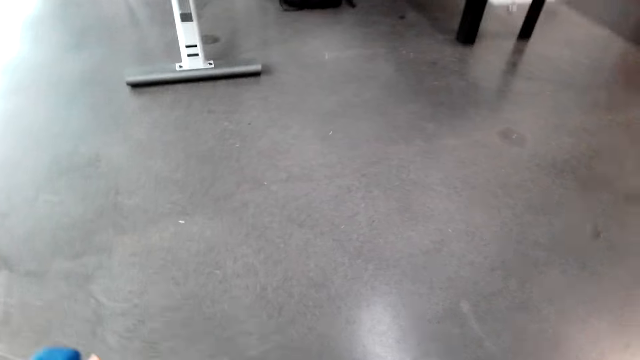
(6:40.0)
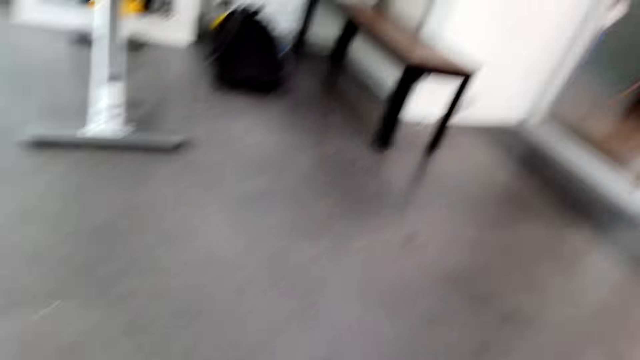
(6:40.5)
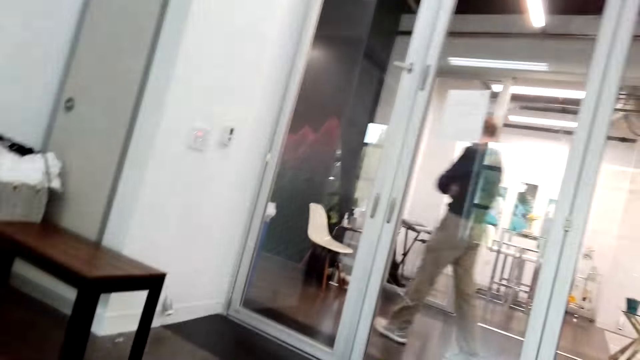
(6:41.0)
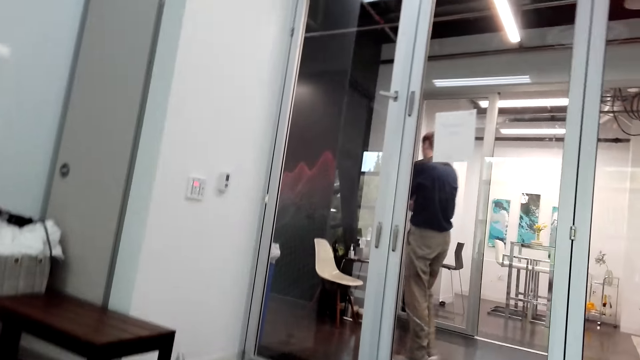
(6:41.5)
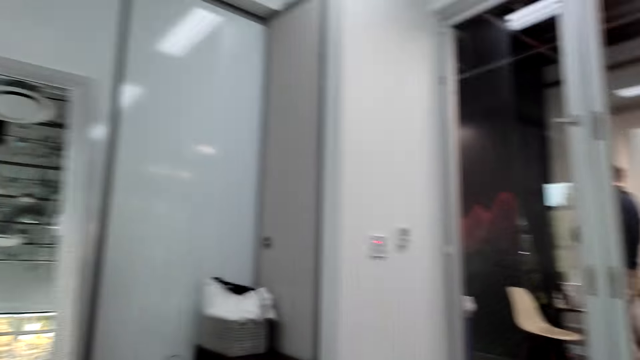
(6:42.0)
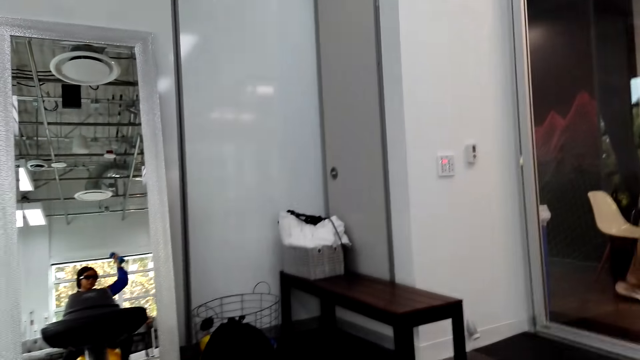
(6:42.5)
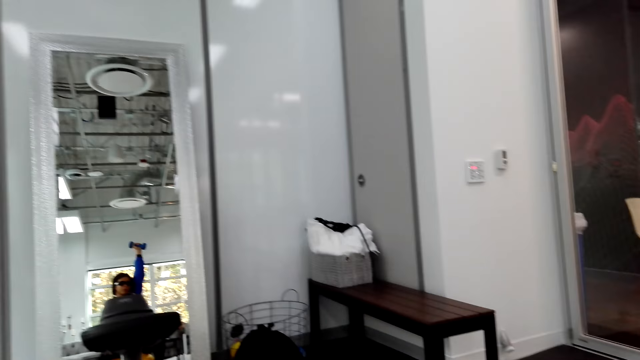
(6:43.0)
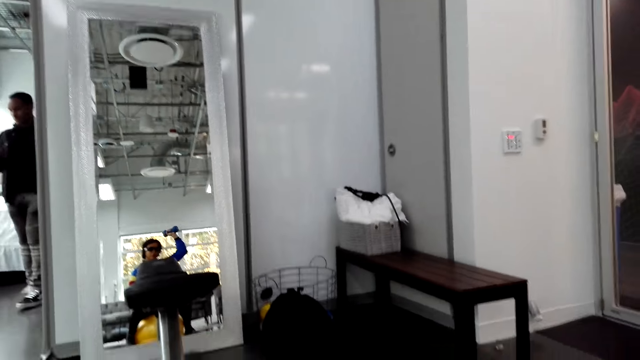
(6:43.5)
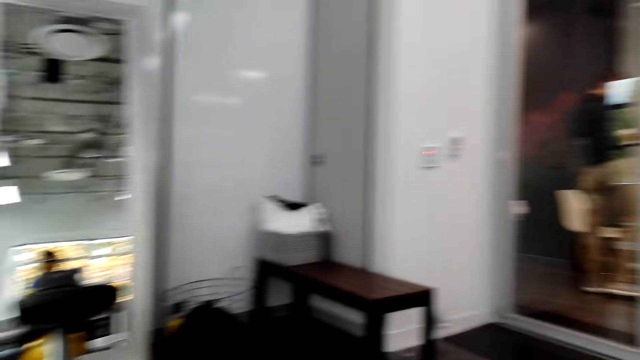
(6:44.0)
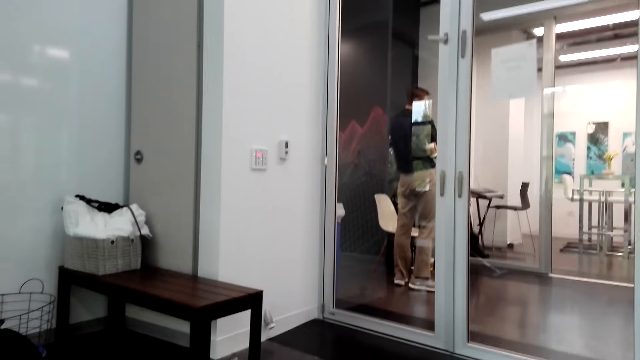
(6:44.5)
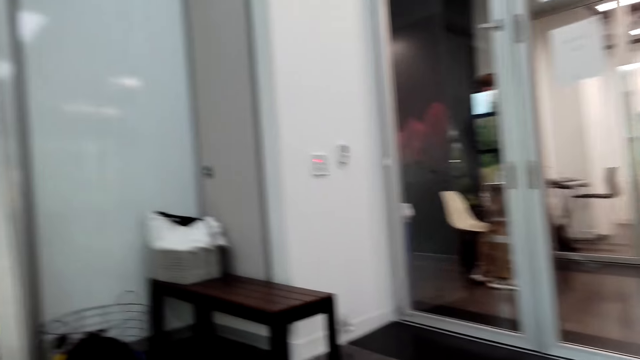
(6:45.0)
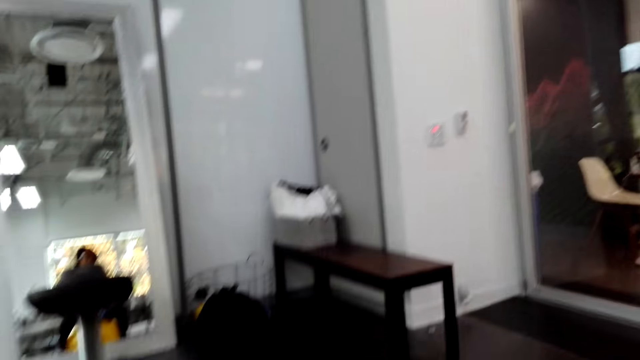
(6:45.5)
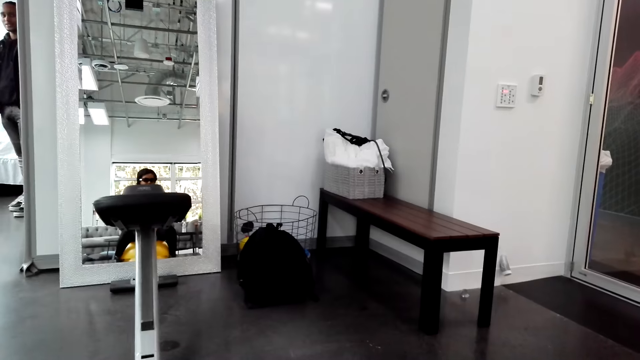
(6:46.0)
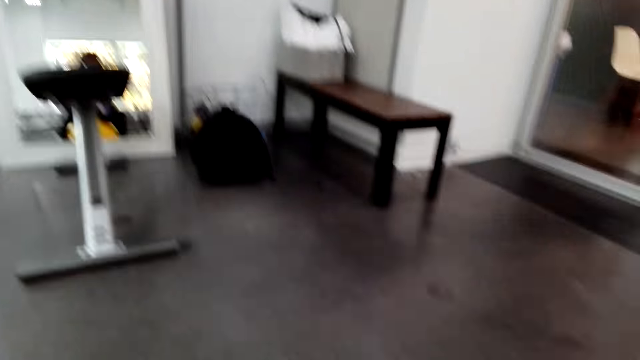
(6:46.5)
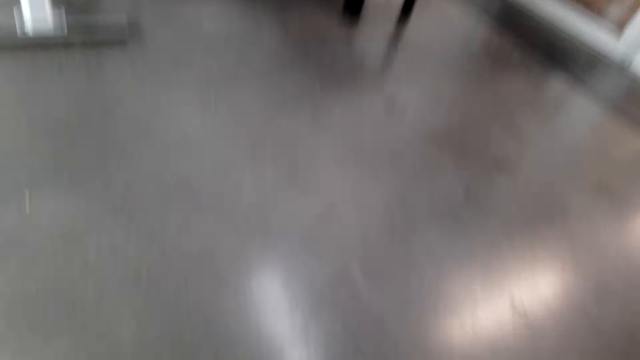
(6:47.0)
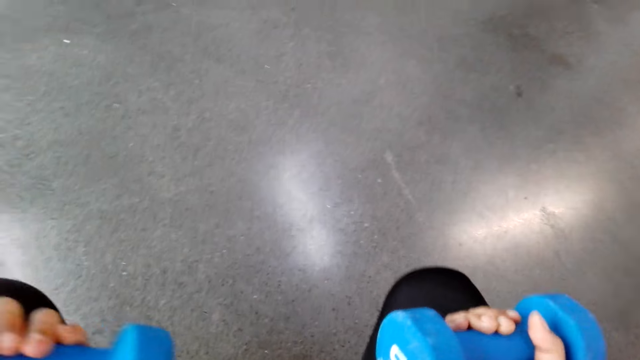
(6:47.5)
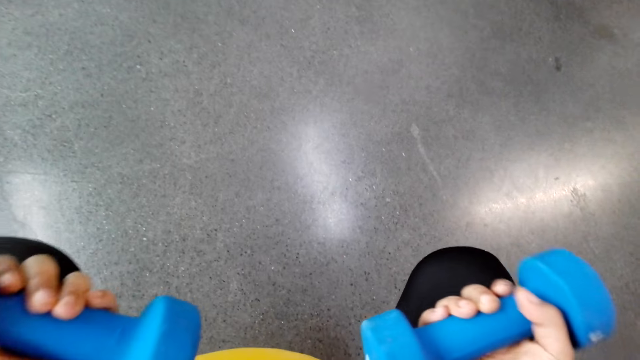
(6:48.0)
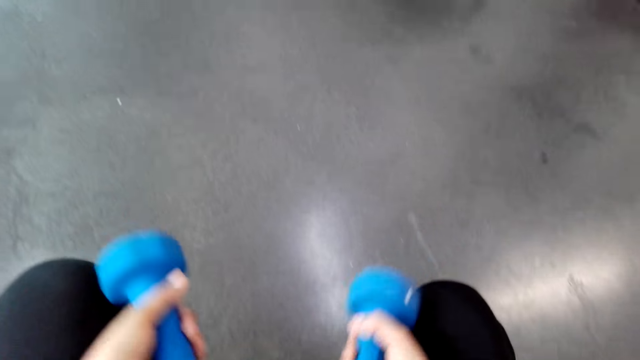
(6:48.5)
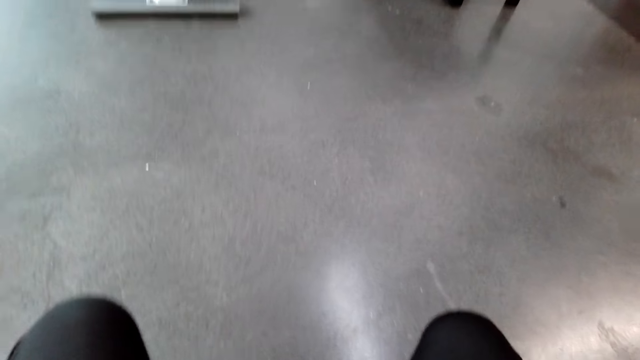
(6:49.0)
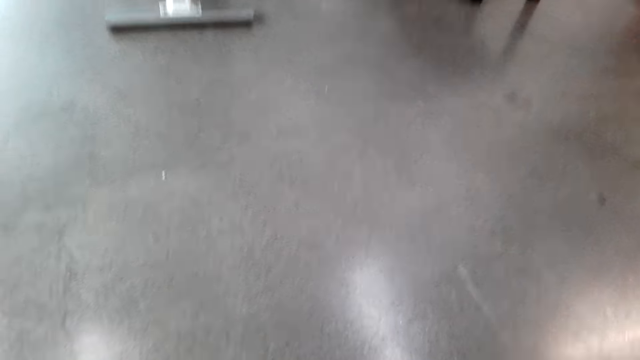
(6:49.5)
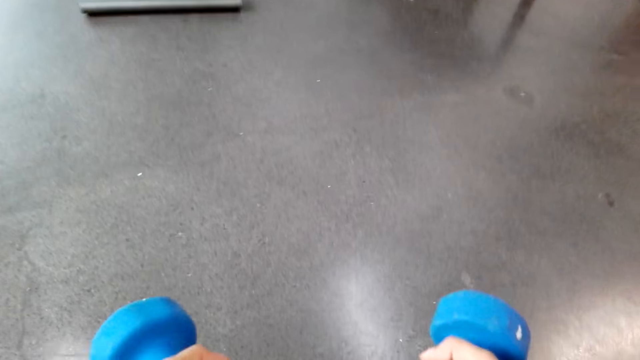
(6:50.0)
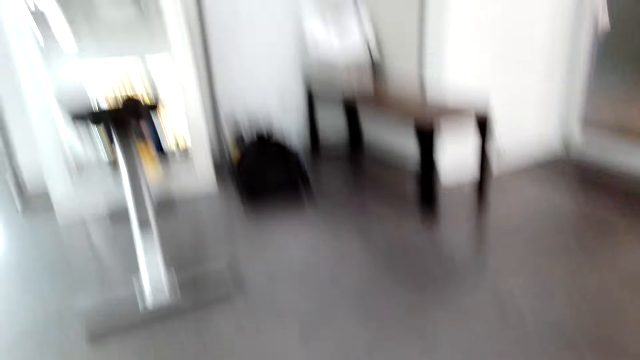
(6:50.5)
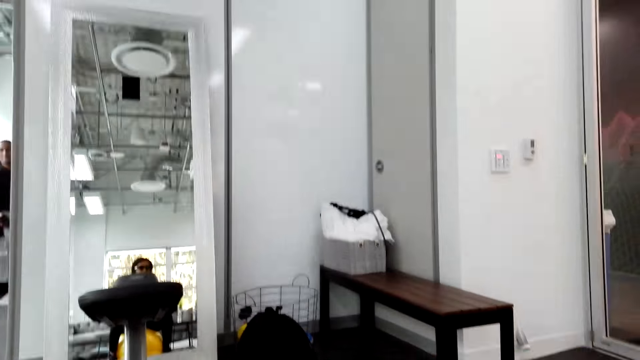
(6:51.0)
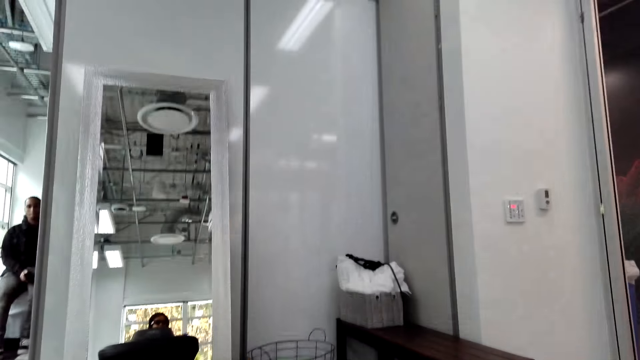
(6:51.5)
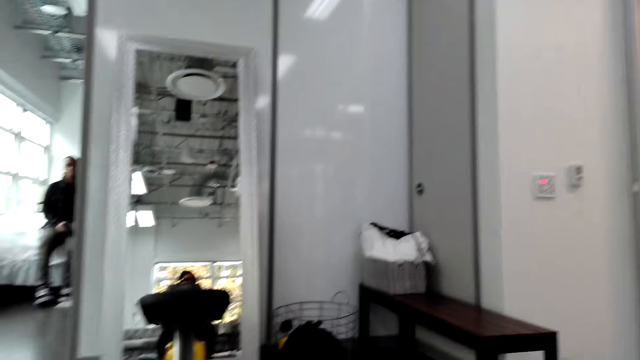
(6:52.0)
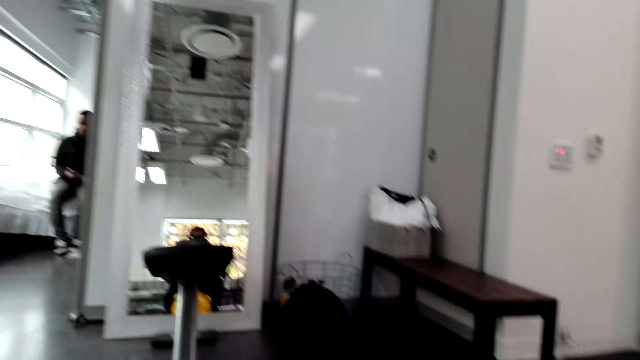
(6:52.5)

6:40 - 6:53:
A man walks in a room. The camera wearer lifts dumbbells. The man converses with the camera wearer.

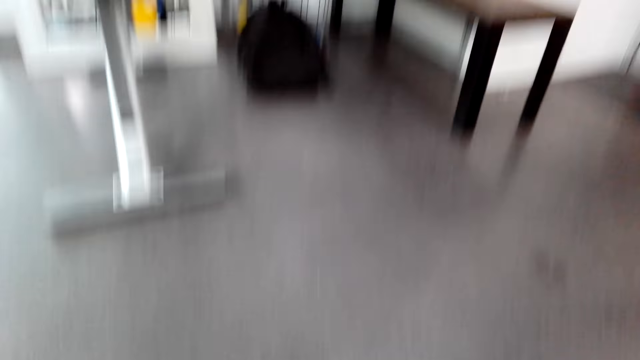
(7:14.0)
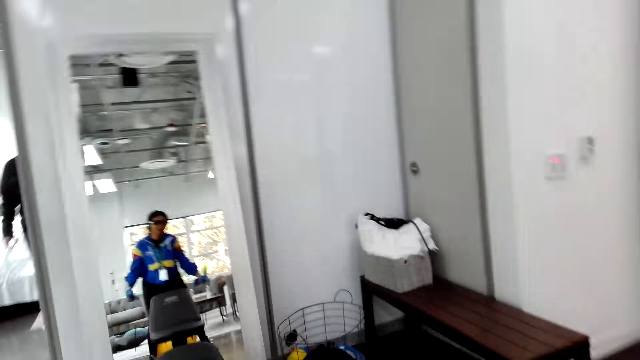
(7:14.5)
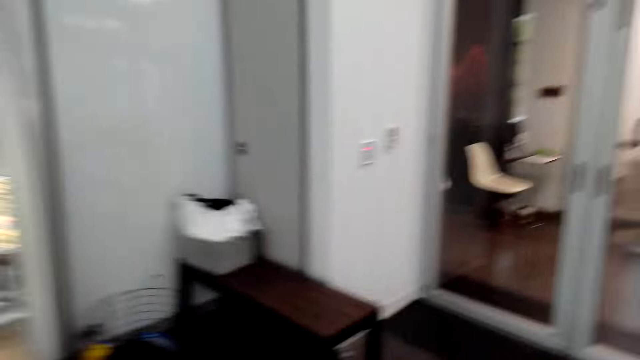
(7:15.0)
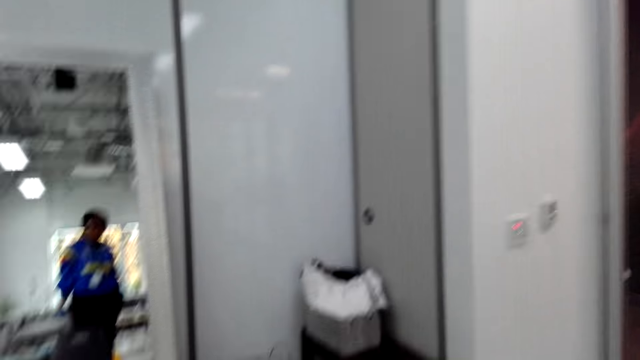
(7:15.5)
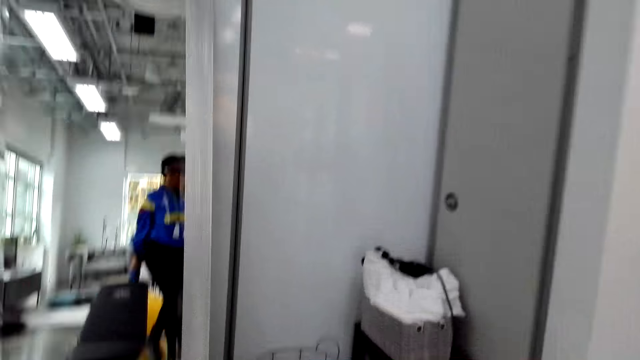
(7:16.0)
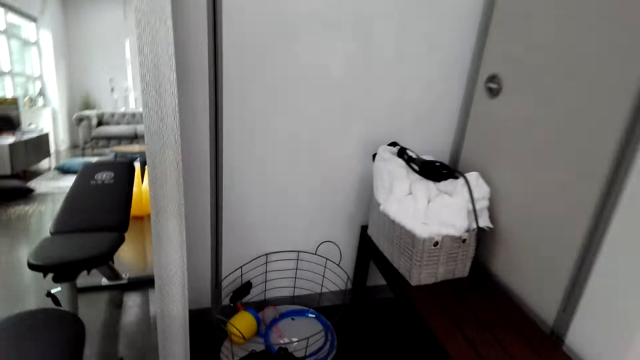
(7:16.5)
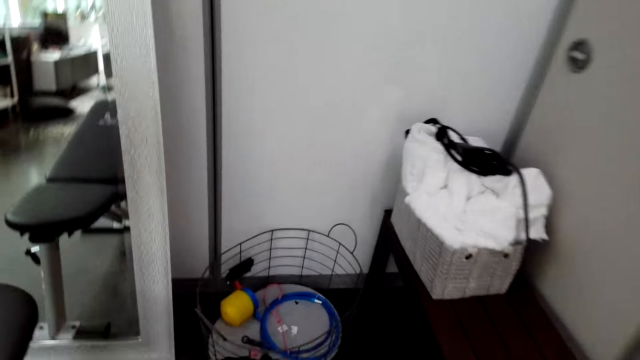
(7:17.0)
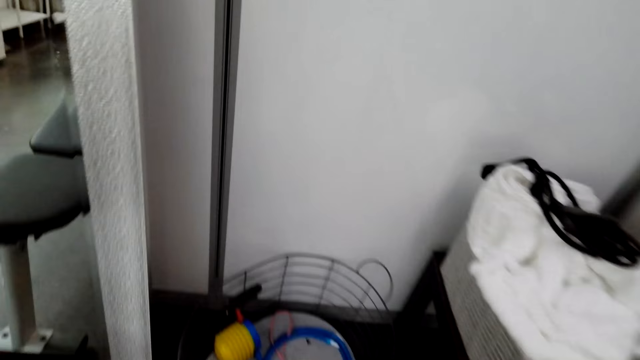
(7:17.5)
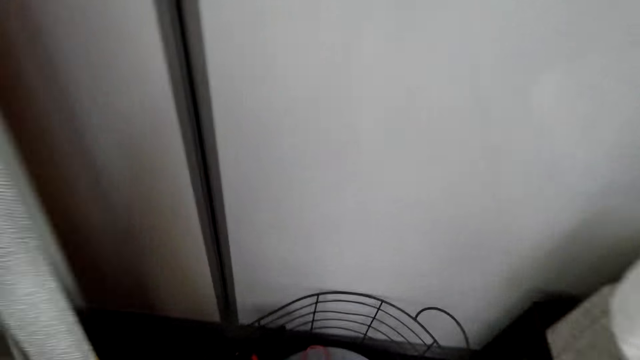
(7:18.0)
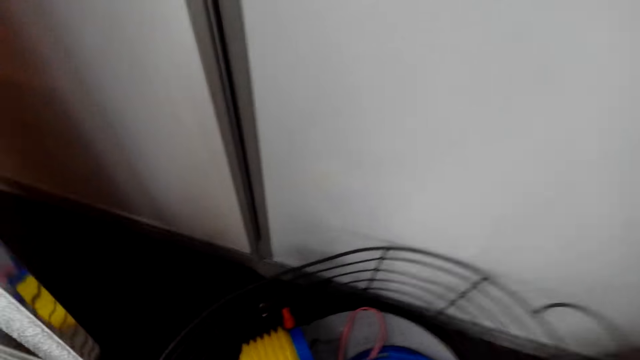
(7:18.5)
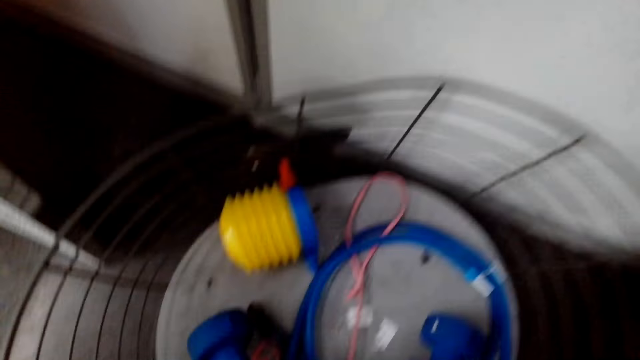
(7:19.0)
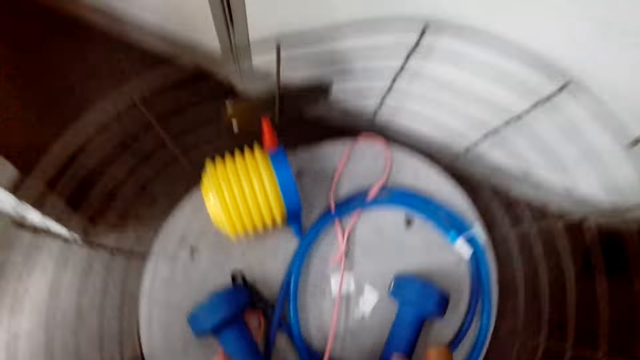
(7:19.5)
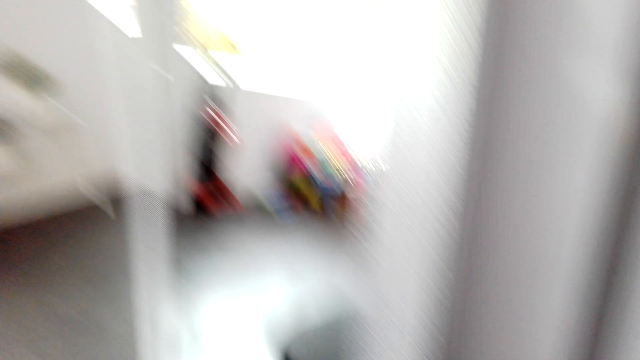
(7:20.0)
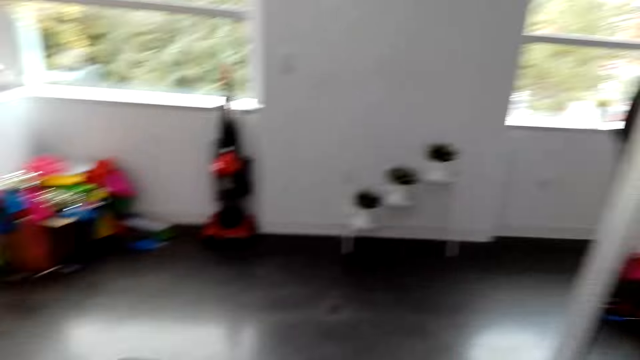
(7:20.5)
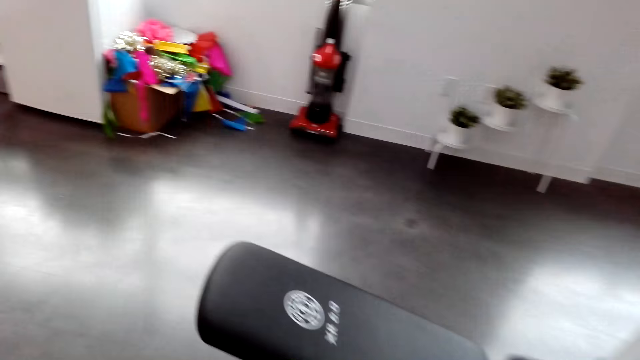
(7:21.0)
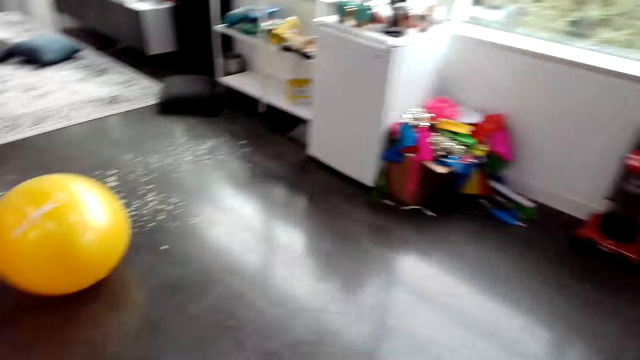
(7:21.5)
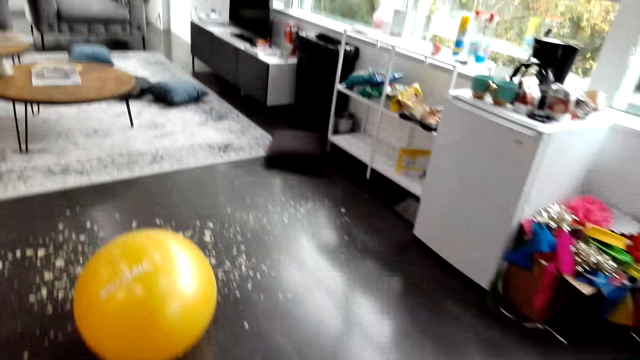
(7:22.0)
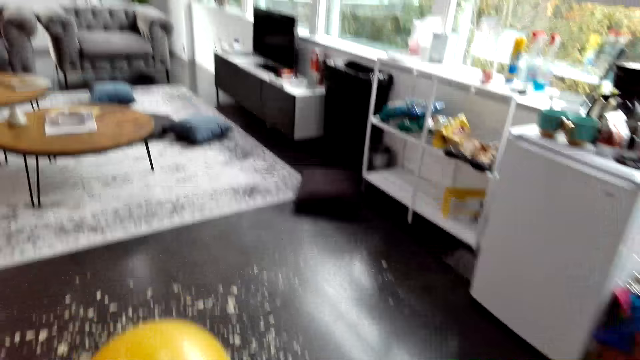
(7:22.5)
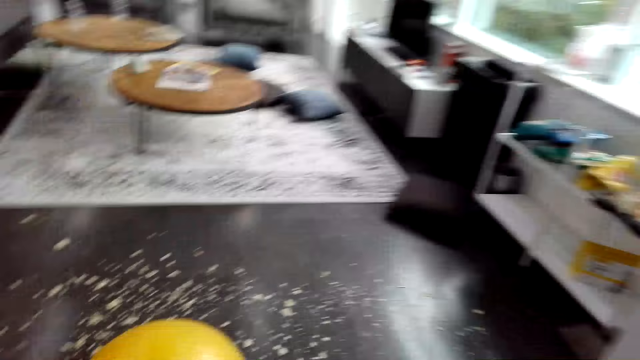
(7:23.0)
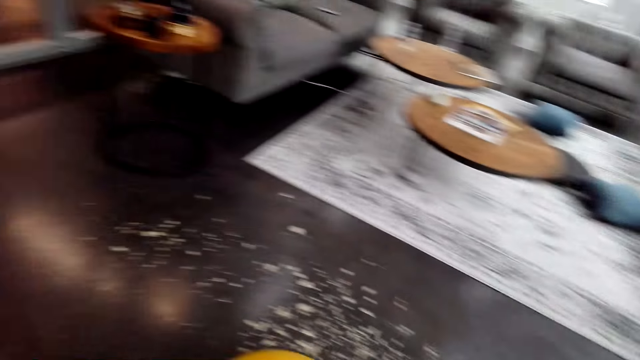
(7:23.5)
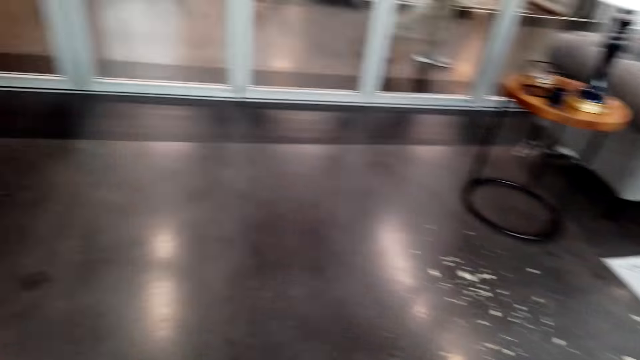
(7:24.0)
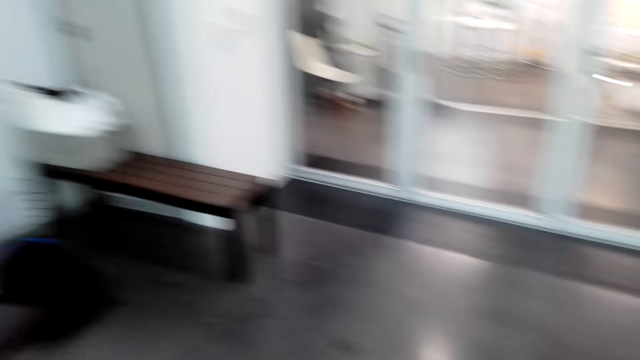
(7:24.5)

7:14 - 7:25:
The camera wearer walks in a room. They pick up something. They put dumbbells down. They walk. They converse with a man.
